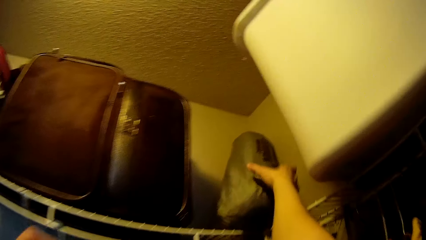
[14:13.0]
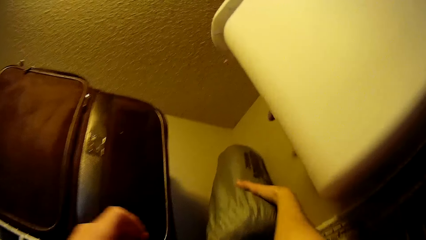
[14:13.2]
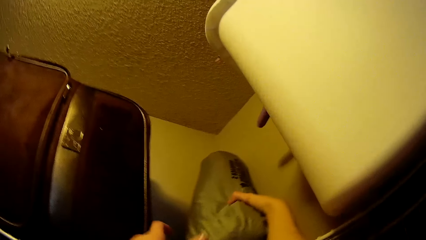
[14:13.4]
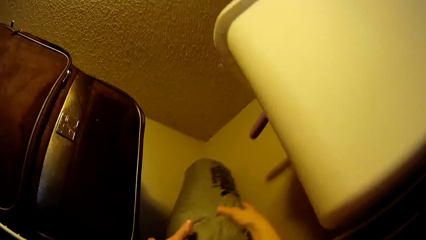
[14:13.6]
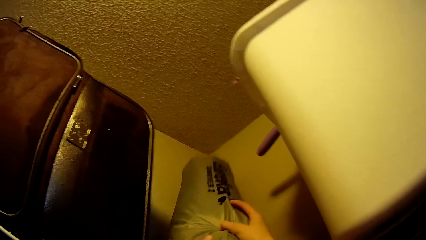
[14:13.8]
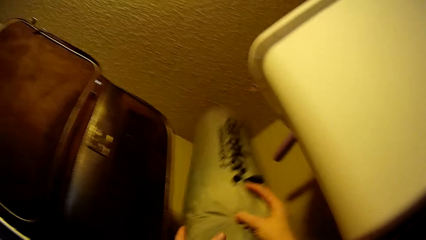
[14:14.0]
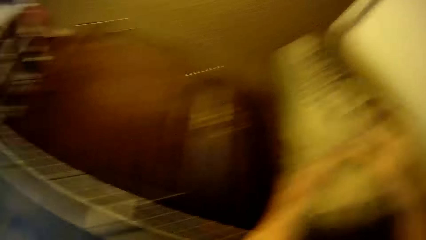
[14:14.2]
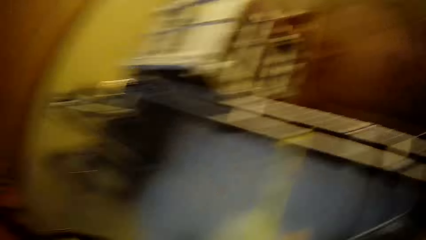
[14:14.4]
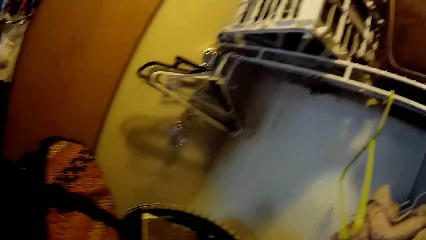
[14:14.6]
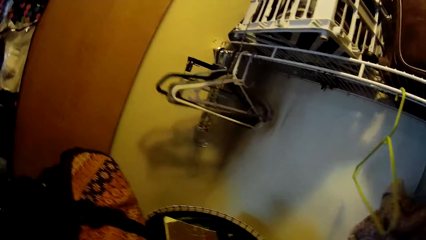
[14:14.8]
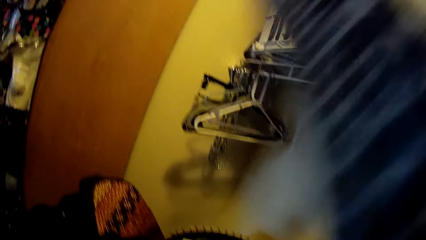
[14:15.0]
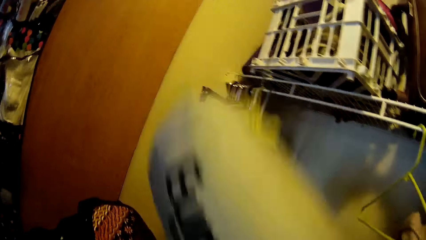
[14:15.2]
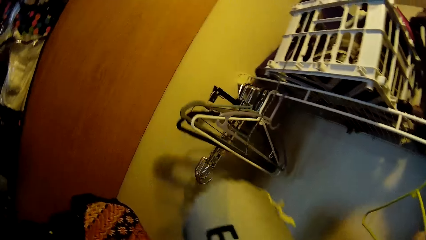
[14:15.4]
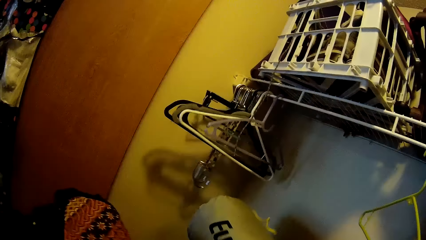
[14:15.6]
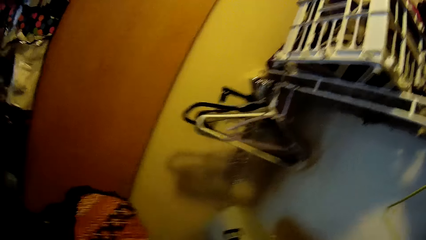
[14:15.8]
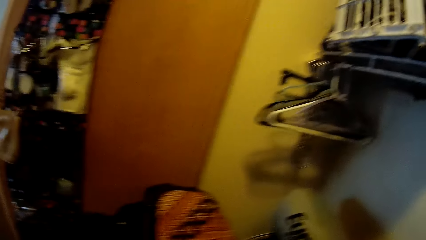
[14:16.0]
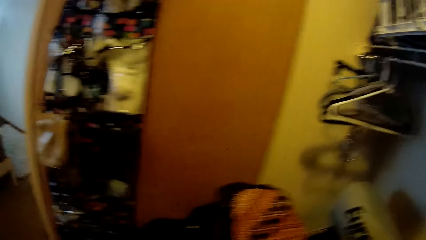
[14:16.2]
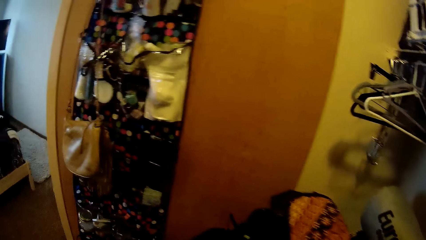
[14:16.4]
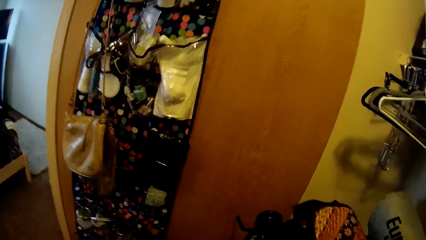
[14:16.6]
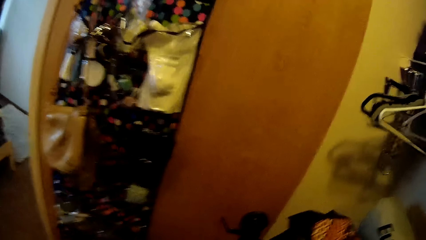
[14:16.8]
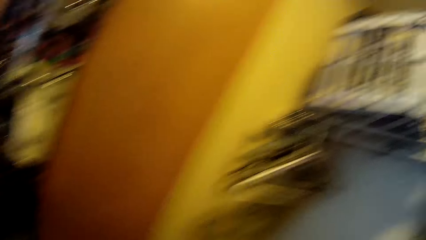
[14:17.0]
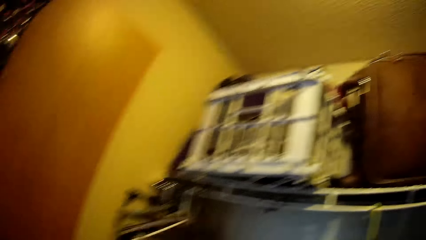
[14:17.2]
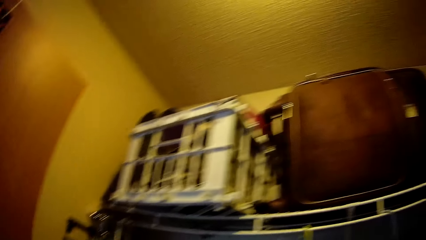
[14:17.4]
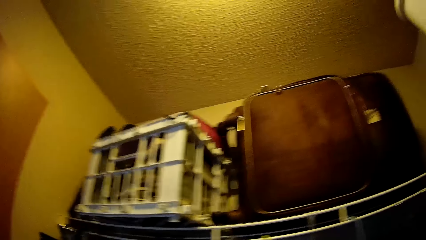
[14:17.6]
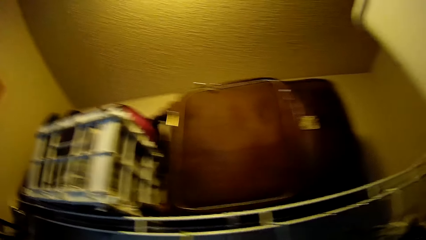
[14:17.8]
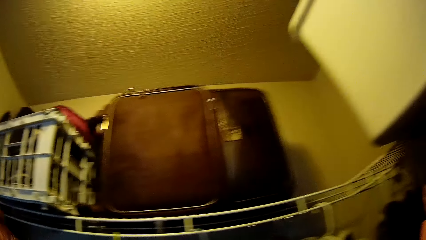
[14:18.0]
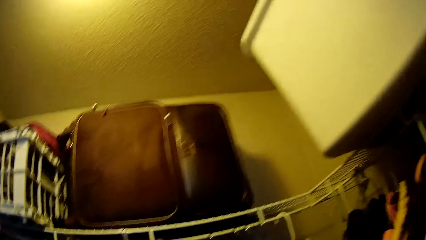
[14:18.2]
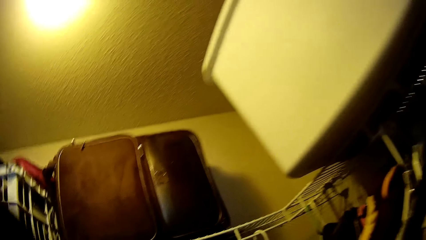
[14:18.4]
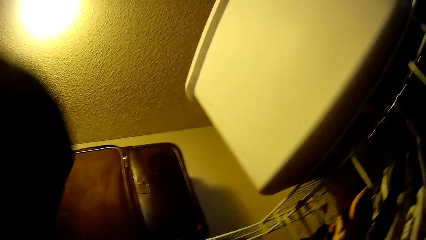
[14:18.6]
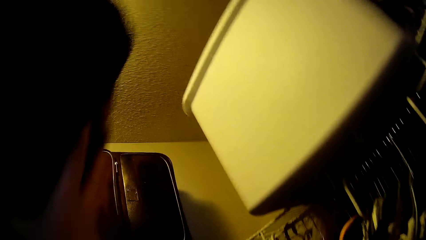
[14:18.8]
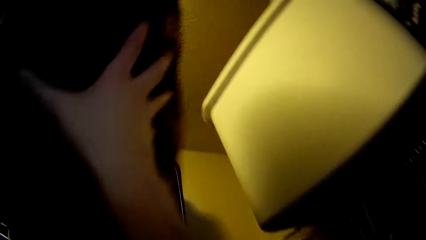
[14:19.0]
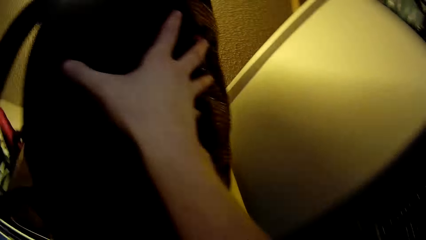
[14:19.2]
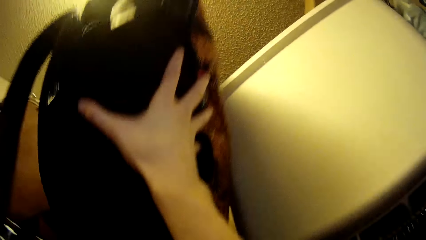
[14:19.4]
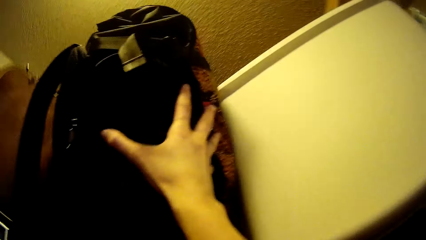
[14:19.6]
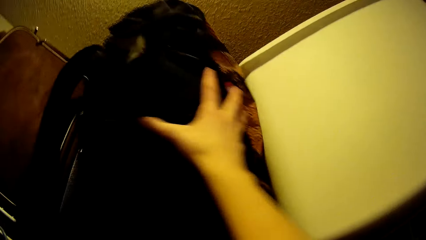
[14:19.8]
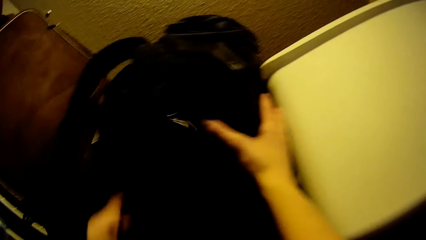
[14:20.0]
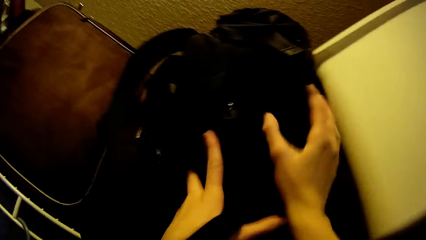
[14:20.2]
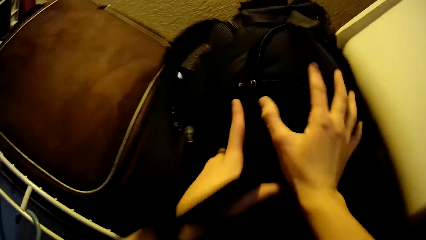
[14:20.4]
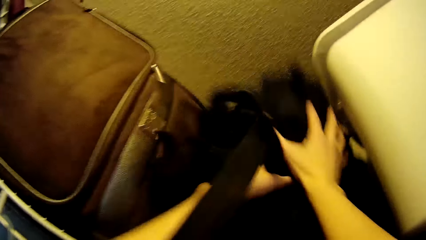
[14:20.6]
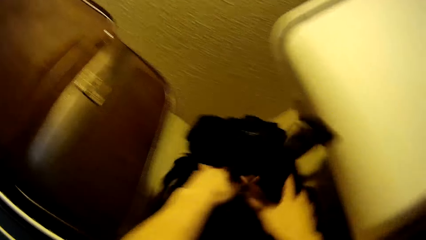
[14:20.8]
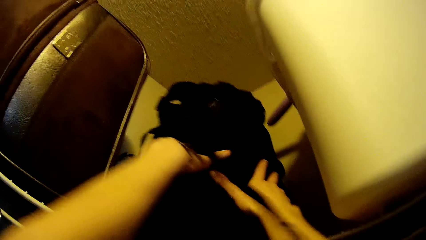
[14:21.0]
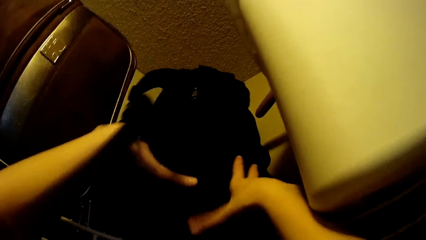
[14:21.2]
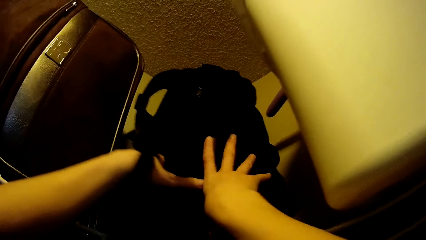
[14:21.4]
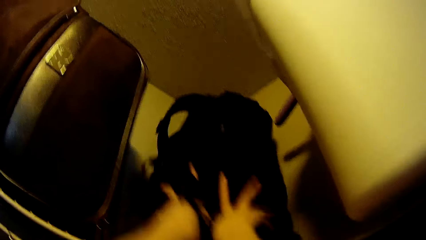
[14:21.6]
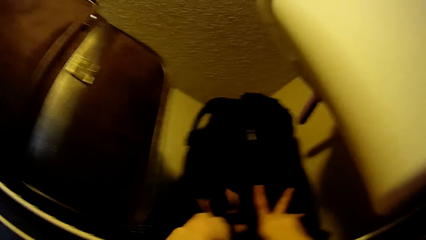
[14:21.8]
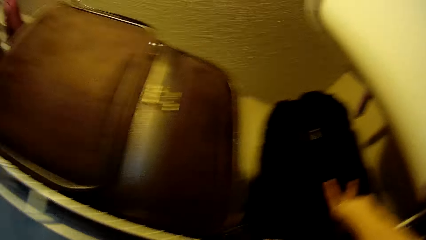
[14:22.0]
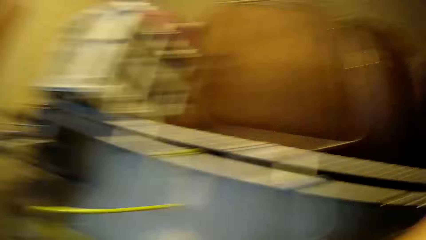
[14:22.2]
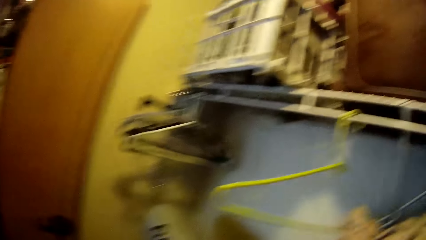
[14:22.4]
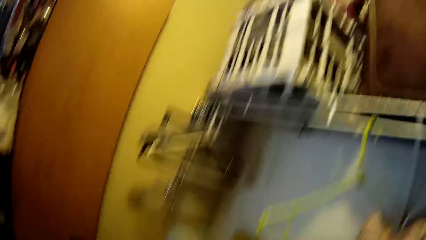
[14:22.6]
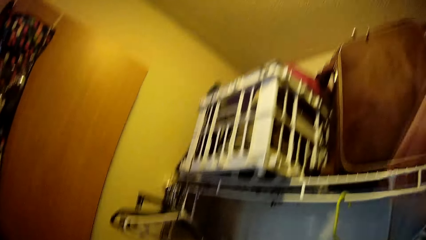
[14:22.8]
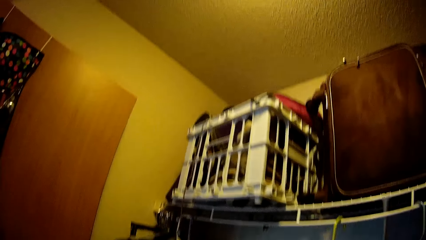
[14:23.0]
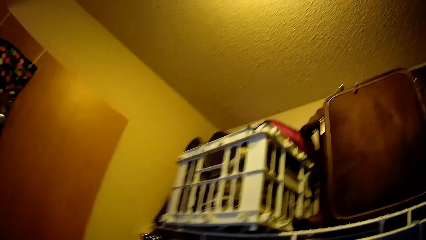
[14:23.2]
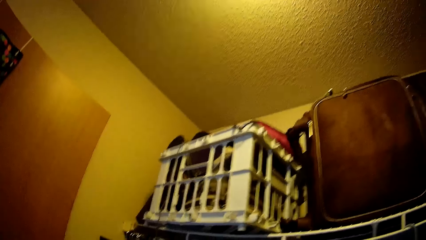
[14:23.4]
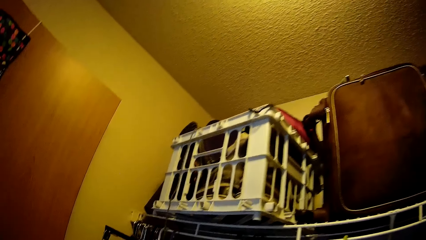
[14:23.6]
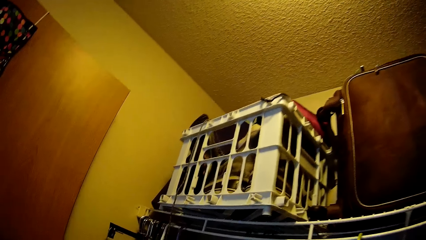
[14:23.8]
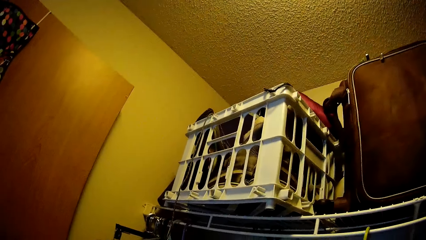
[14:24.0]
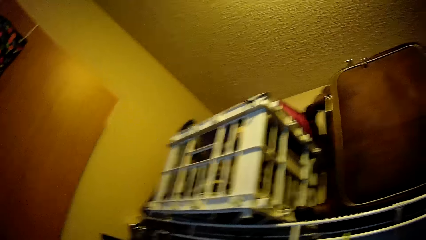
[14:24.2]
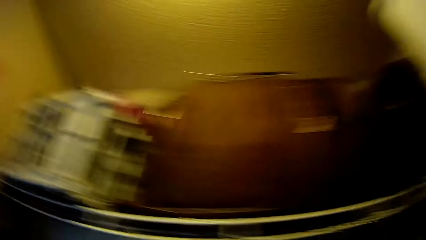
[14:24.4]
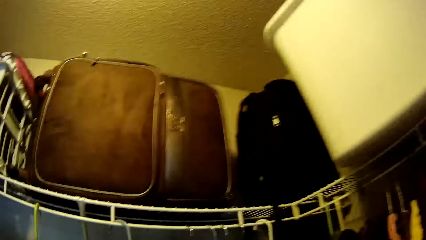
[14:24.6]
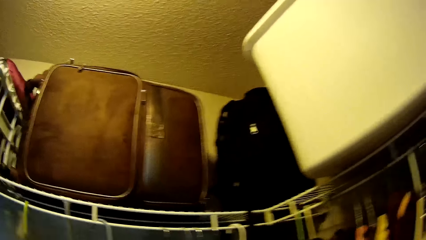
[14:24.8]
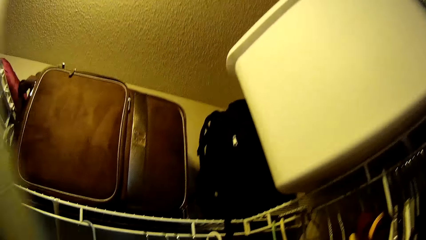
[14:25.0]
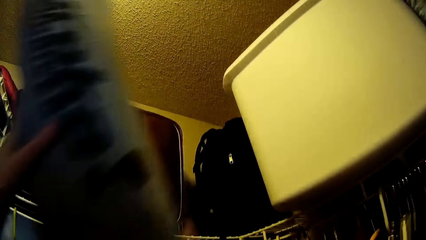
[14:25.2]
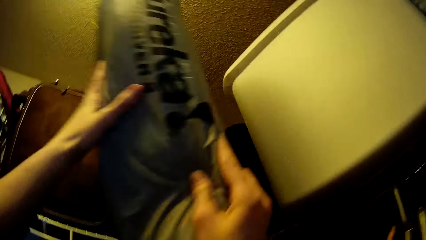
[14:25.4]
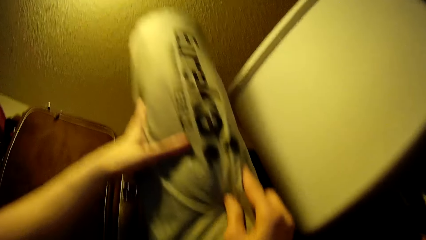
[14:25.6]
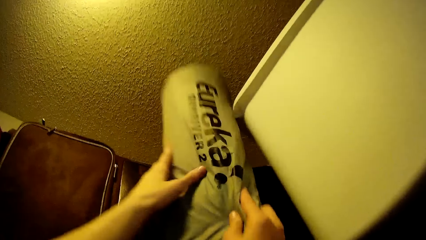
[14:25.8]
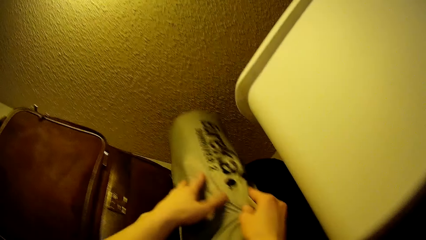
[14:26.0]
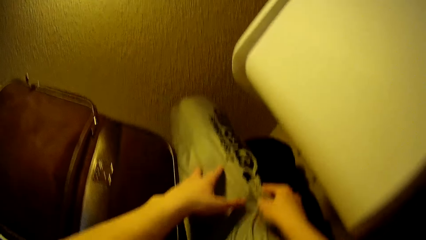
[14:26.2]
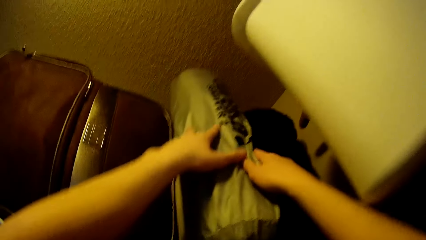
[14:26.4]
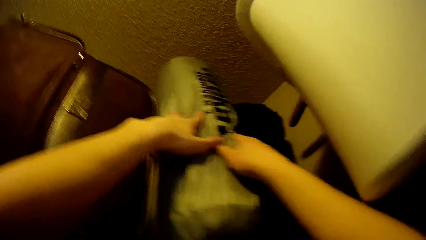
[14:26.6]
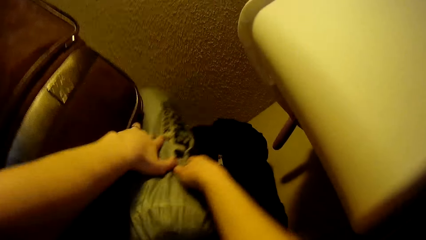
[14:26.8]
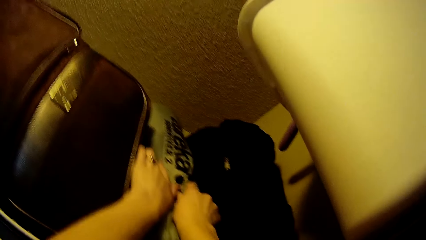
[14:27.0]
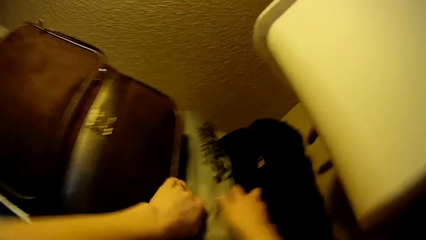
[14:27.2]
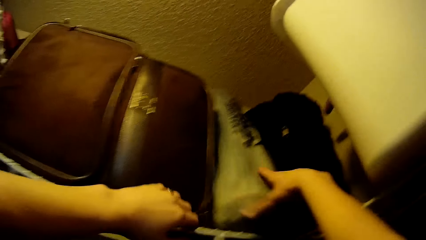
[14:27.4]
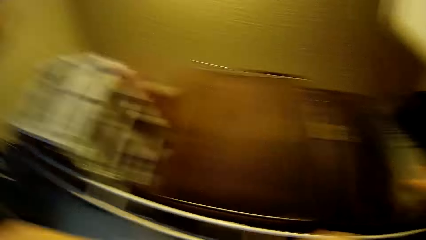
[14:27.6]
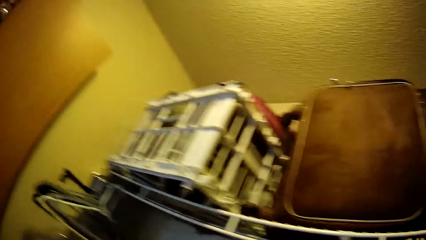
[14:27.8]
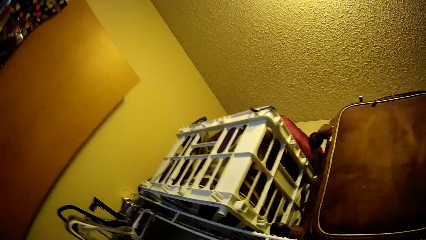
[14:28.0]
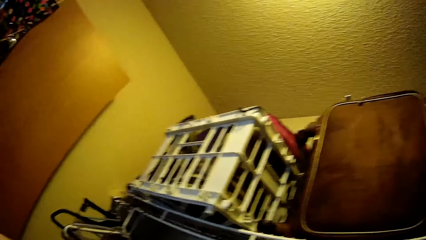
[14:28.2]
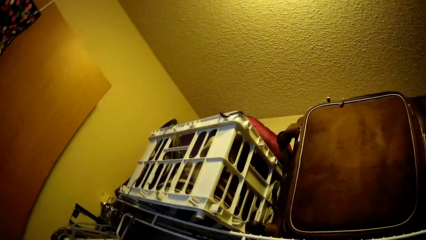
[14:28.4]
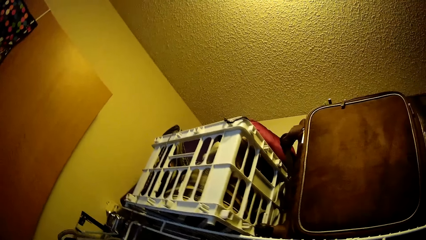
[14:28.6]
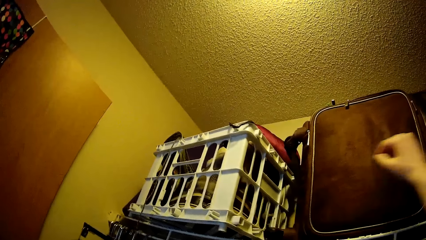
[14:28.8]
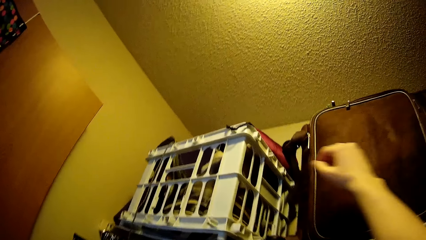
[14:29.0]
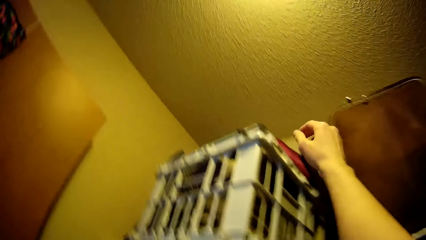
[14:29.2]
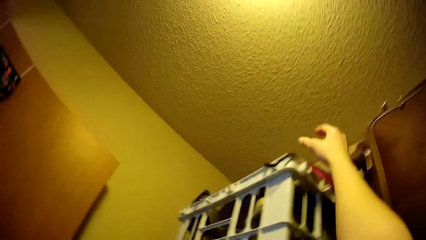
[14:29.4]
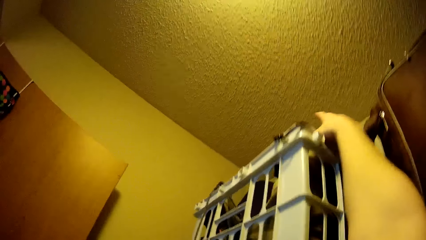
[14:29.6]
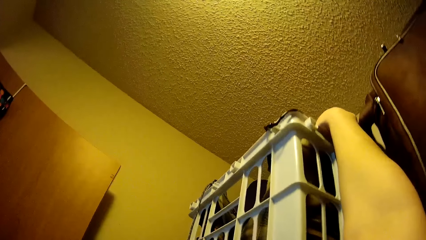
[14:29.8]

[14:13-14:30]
The camera wearer picks something. He carries the ash bag from the wall hanger with both hands. He drops the ash bag in his hands on the shelf. He looks around the room. He drops the multi-coloured bag on the wall hanger with both hands. He looks around the room. He drops the ash bag on the wall hanger with both hands.
